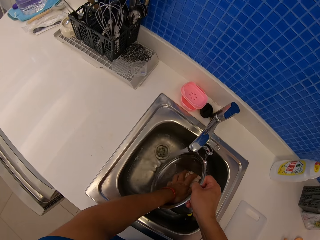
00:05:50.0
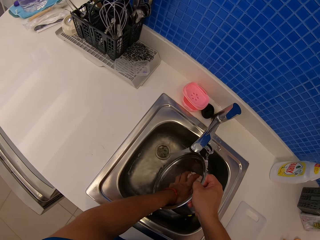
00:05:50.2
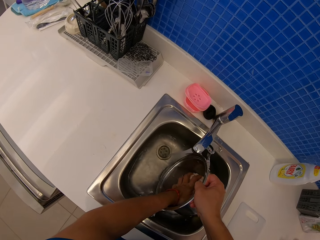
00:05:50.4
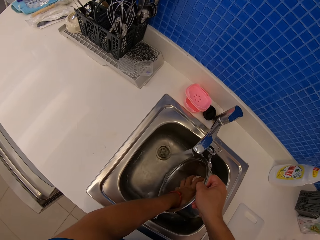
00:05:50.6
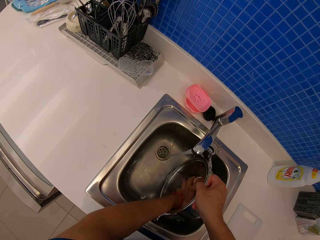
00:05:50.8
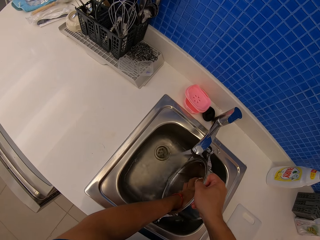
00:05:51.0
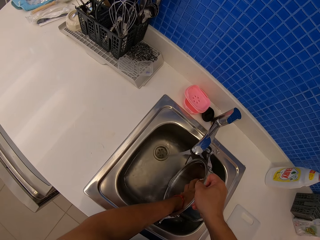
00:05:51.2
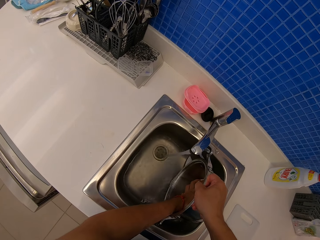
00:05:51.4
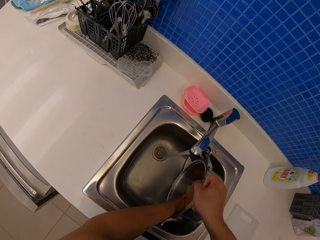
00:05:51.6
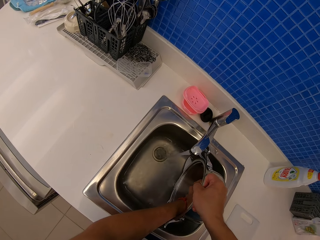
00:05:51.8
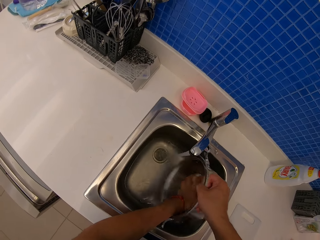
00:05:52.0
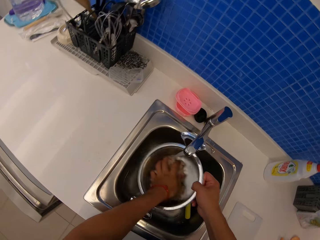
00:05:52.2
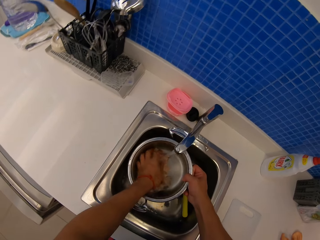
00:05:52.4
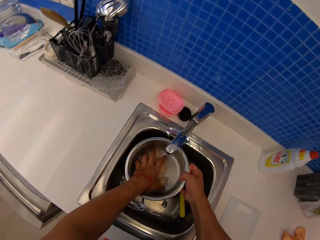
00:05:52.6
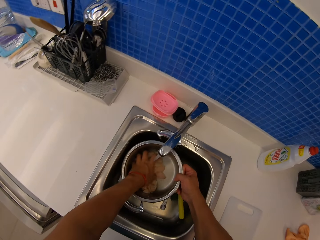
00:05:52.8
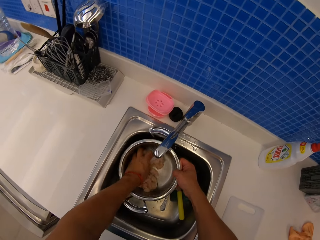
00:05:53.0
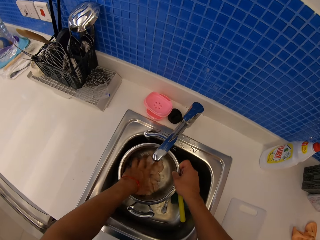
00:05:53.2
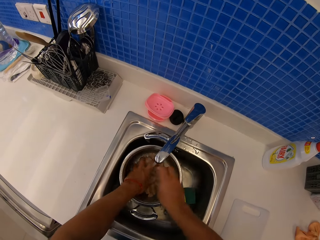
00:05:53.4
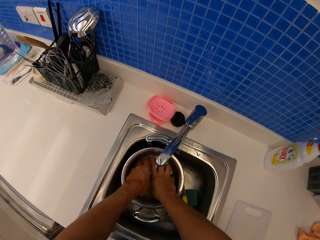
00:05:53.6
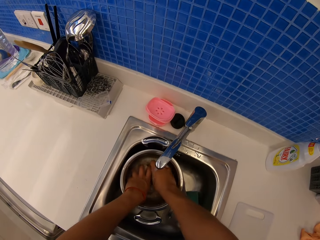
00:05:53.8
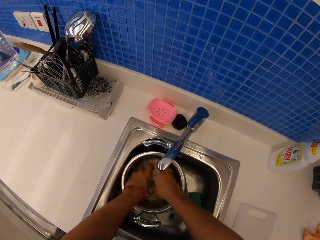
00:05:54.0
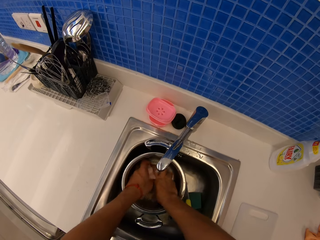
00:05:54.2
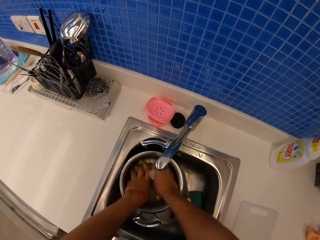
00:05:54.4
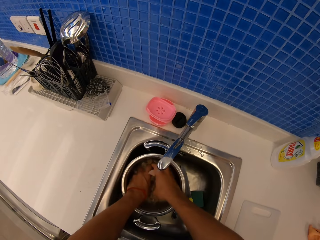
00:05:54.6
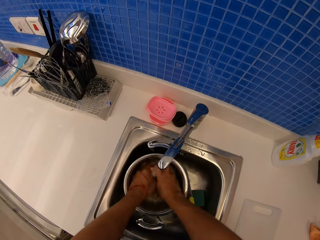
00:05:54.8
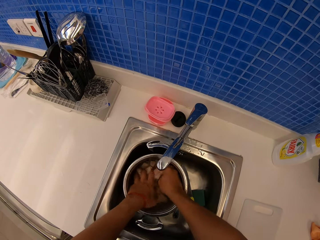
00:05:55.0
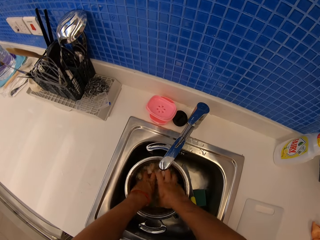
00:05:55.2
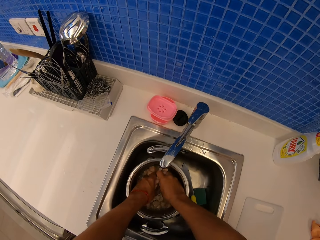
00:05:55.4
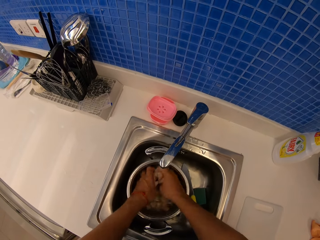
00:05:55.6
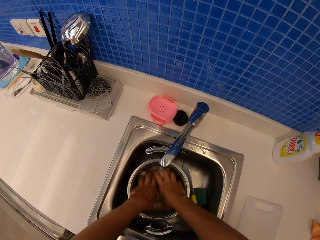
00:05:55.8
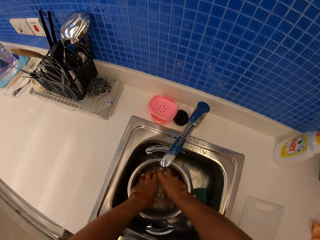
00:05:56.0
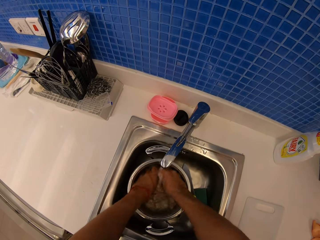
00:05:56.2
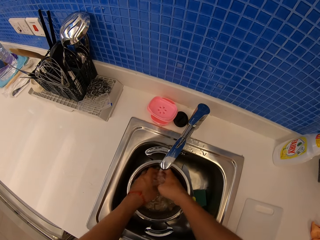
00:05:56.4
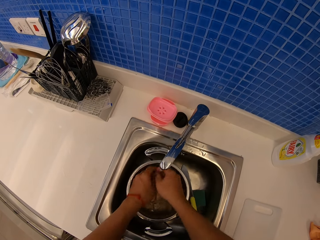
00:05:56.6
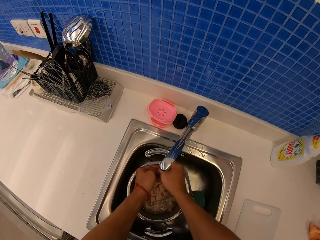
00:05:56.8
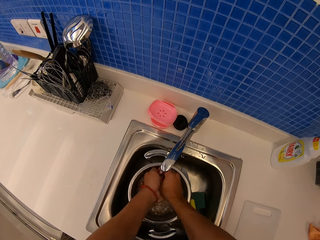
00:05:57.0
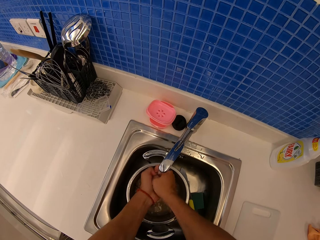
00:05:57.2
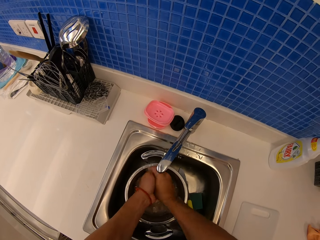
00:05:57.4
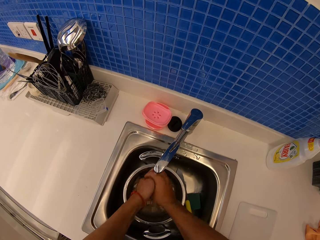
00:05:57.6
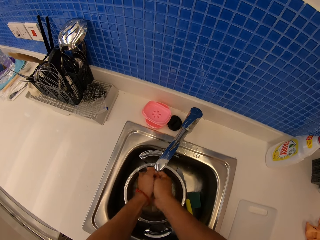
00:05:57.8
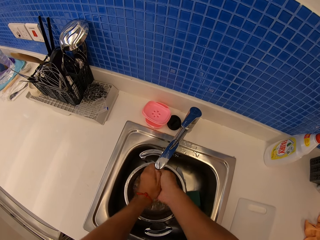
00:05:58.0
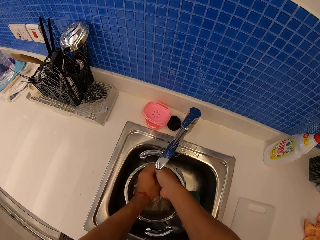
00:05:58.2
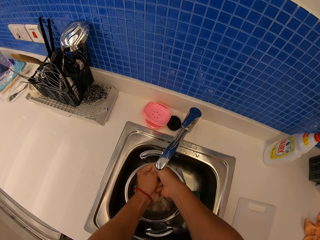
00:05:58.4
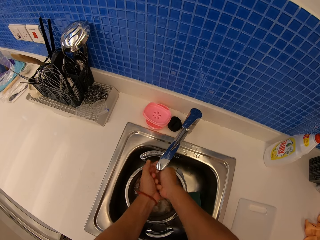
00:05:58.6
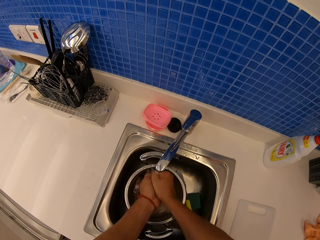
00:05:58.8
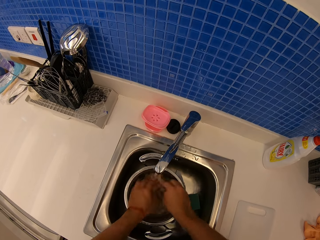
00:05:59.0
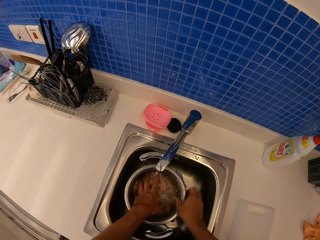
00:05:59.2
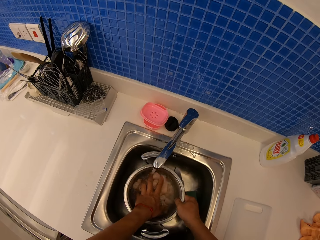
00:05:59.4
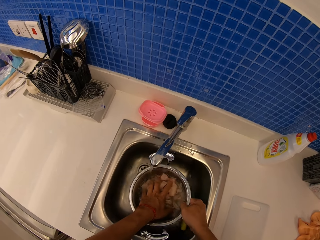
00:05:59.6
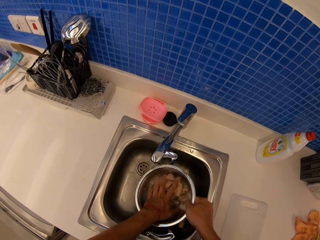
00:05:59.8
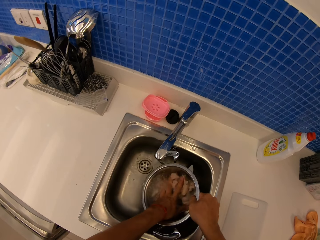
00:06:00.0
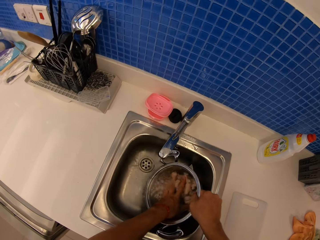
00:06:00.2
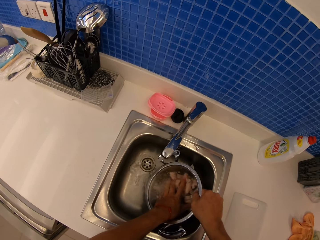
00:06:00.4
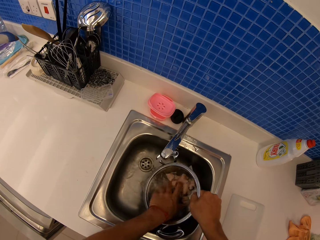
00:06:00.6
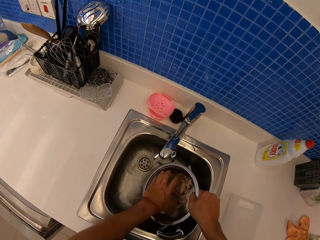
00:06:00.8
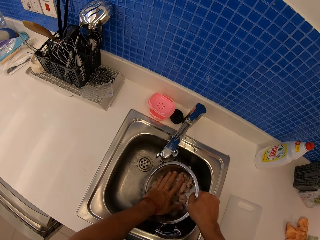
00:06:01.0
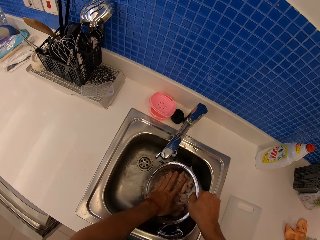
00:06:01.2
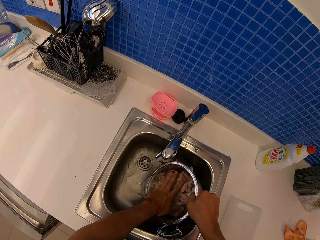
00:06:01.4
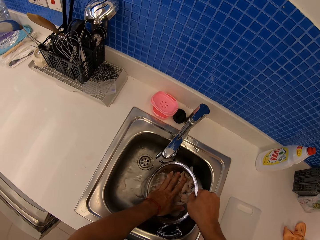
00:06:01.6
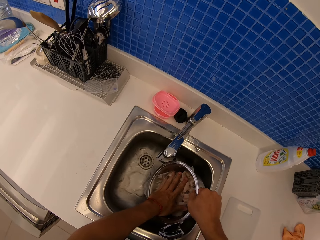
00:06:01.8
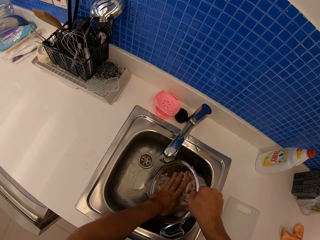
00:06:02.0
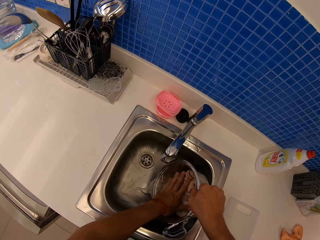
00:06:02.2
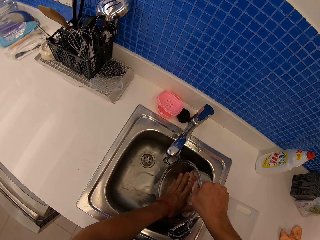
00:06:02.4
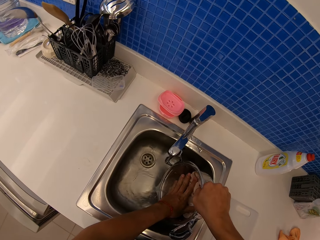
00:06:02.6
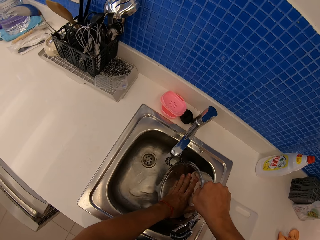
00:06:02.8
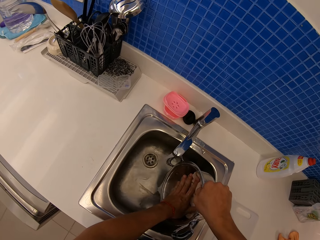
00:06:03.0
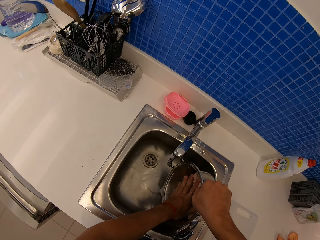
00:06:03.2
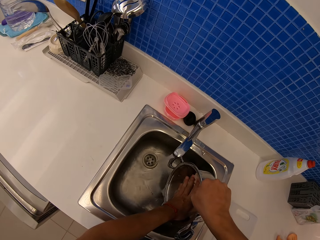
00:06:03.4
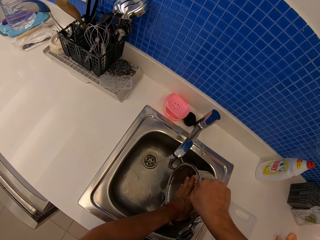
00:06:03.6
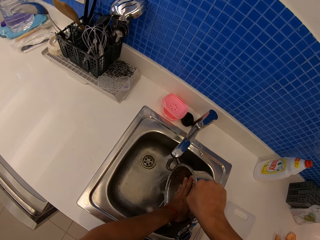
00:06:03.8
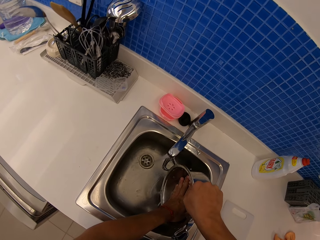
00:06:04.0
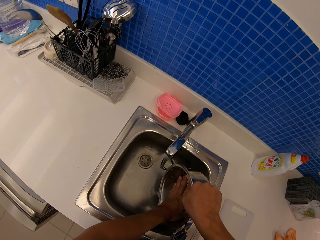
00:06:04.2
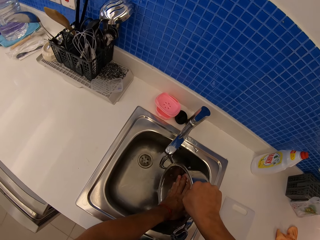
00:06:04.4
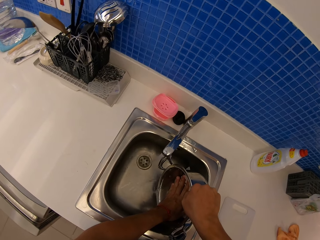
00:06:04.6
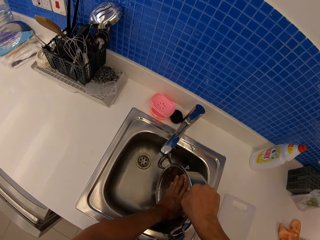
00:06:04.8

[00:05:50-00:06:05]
The camera wearer washes the meat. They wash hands. They pour water in the sink.

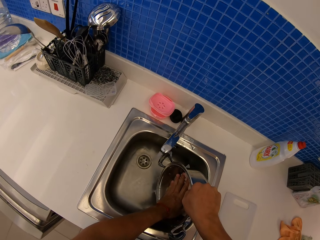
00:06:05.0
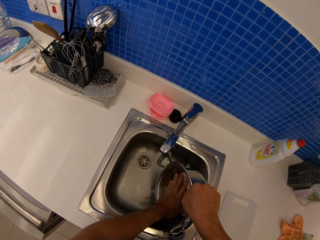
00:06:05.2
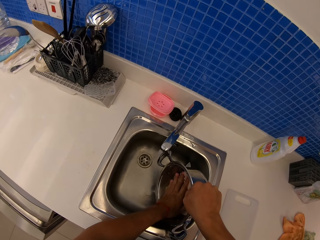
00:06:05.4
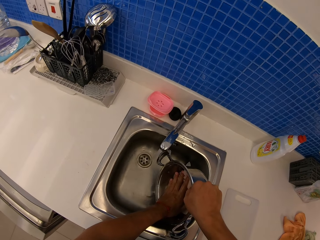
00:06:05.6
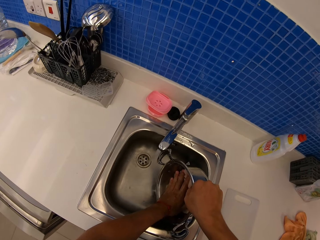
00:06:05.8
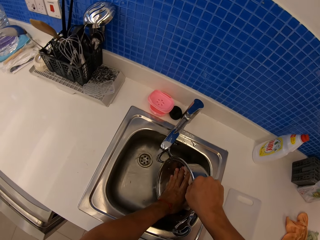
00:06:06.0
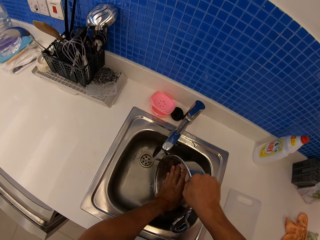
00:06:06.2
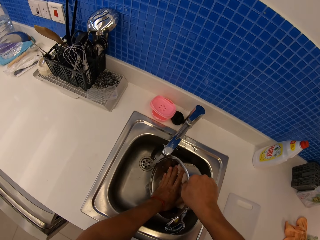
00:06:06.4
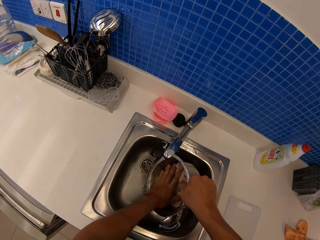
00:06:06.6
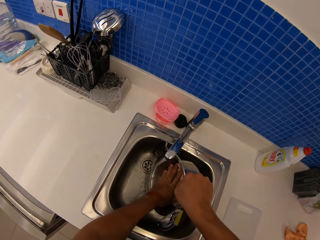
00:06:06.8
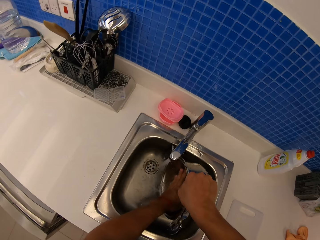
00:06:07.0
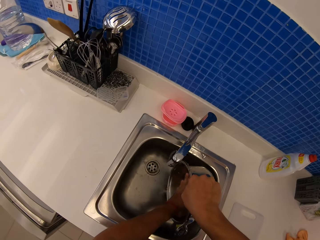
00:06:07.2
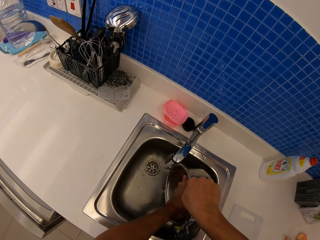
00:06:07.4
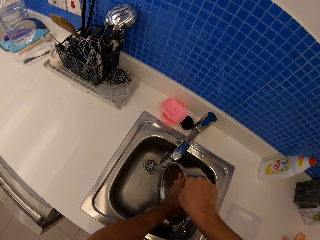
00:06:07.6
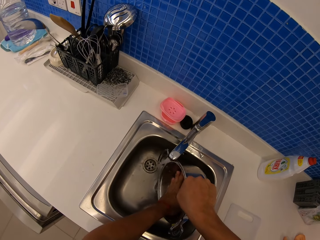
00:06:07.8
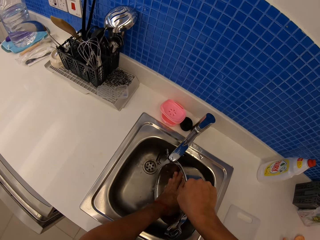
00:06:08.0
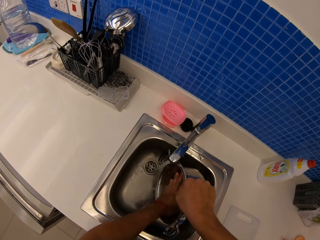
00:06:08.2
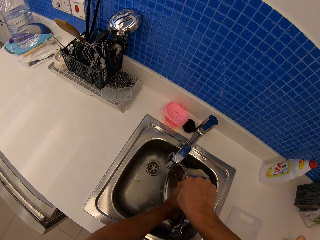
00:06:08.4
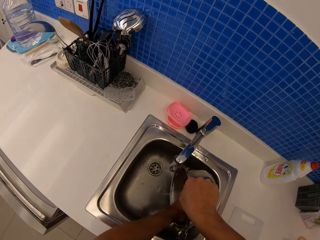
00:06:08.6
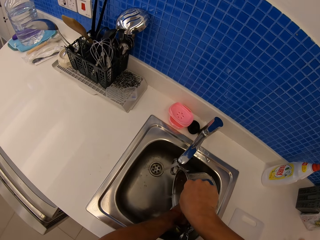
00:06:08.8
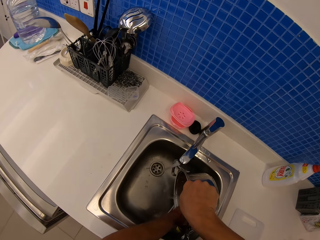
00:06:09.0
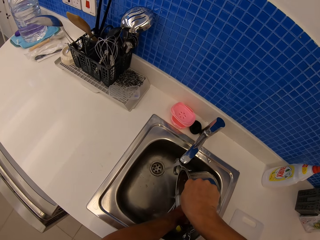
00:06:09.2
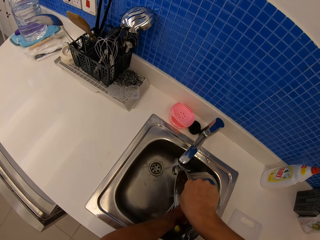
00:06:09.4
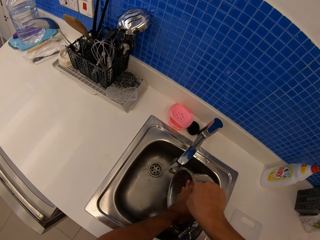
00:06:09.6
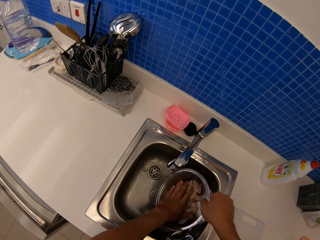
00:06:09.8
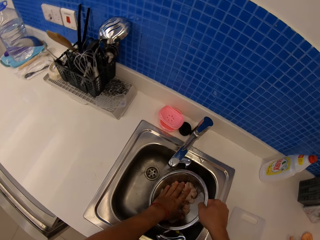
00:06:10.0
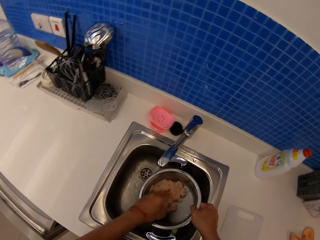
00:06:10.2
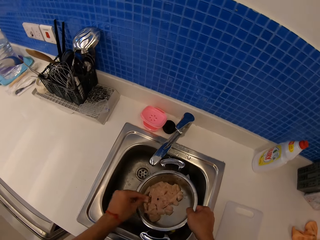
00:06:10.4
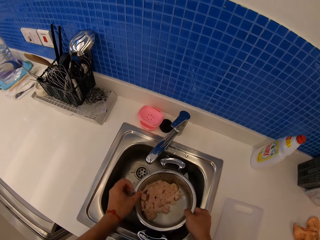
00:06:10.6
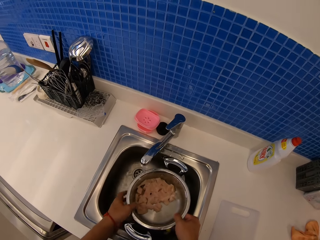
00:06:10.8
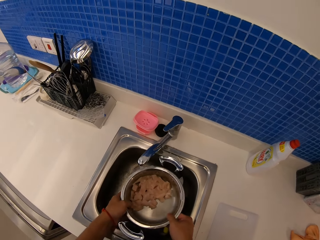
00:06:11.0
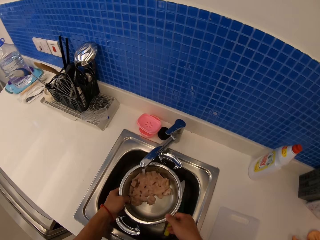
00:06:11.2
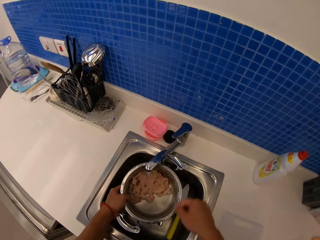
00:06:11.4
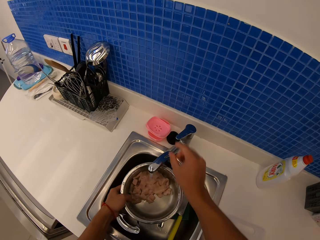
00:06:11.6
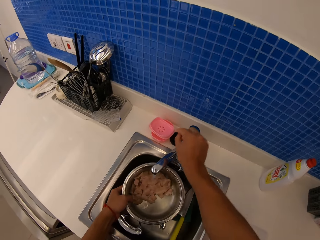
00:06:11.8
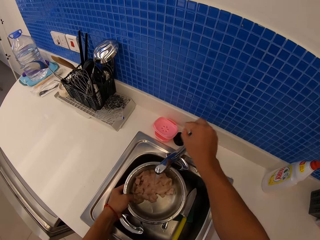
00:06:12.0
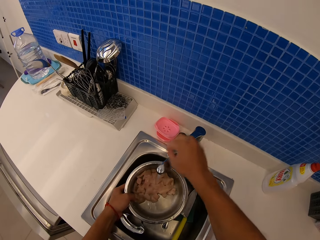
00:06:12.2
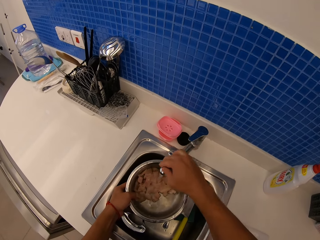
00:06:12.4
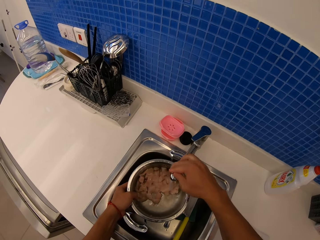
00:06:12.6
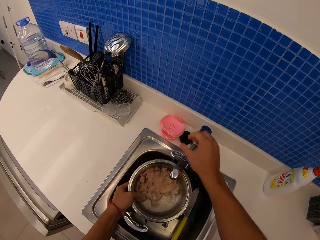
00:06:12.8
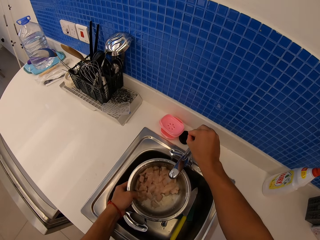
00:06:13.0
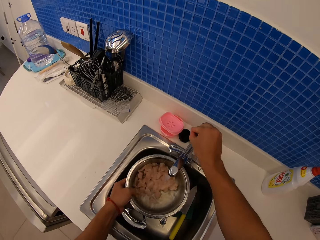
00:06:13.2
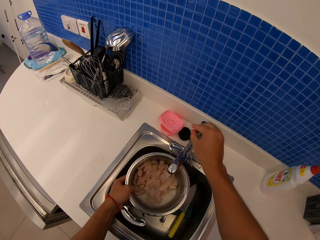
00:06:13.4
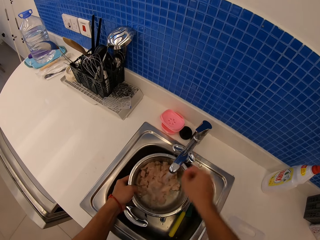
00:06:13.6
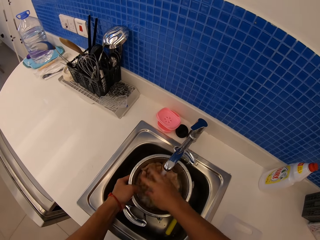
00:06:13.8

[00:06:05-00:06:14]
The camera wearer puts water in the cooking pan.
